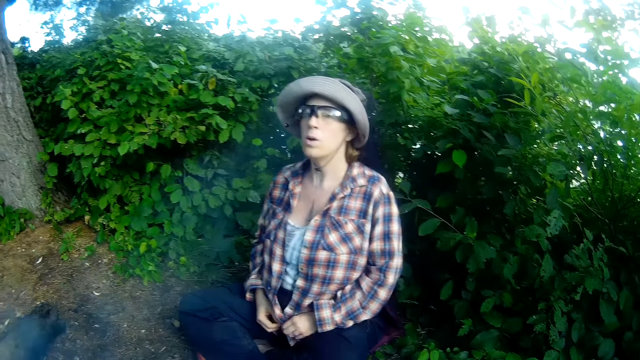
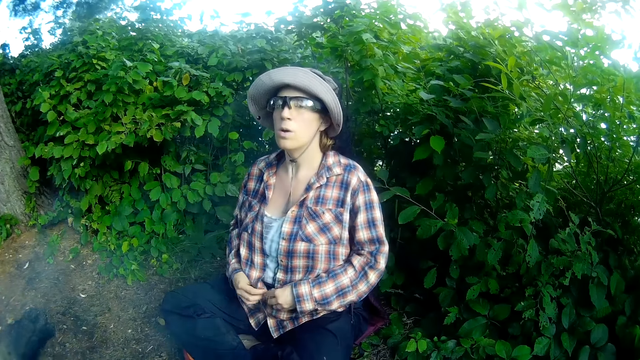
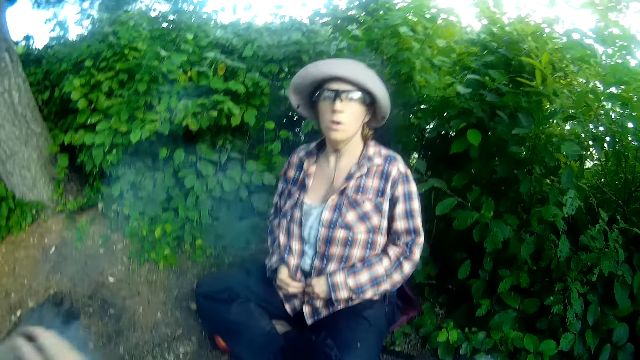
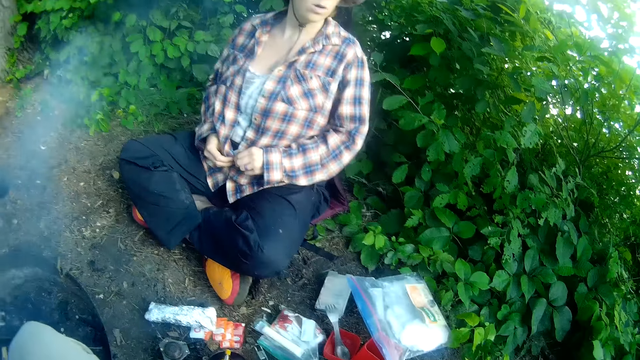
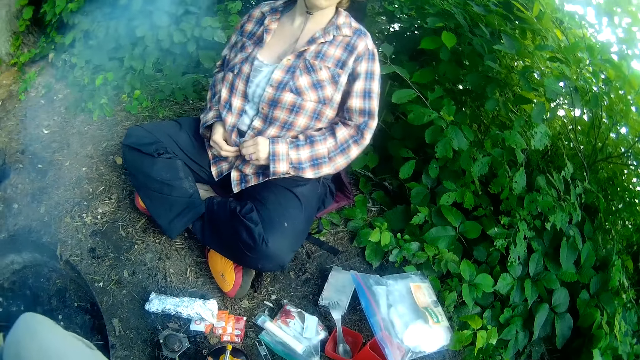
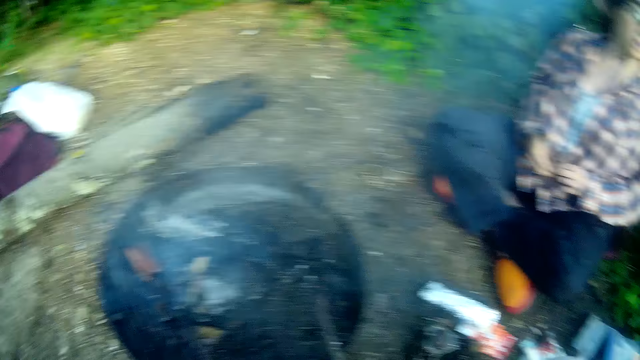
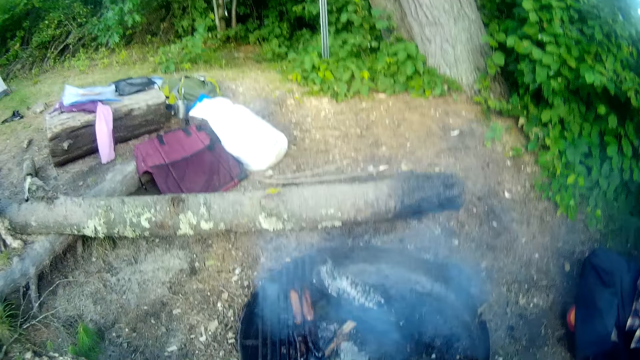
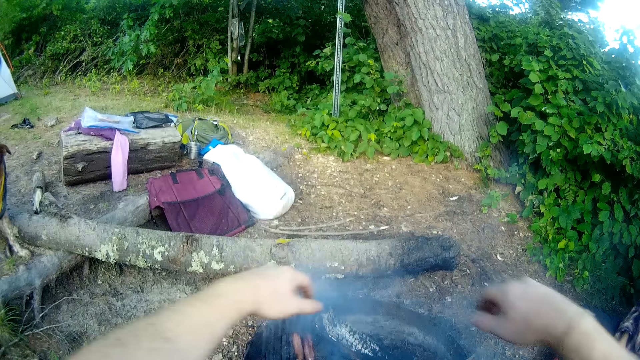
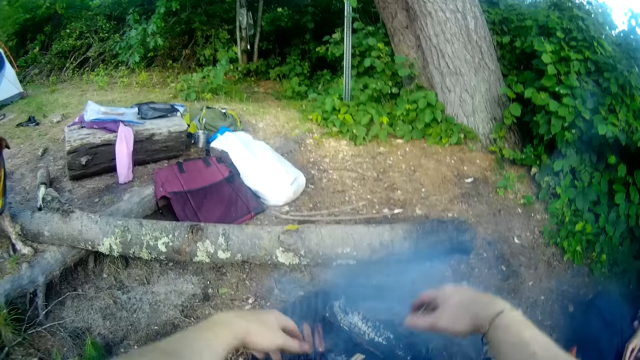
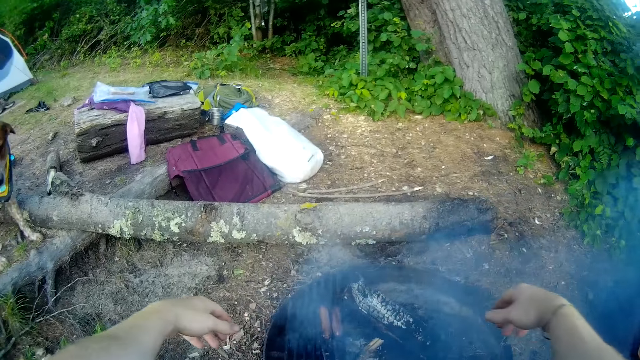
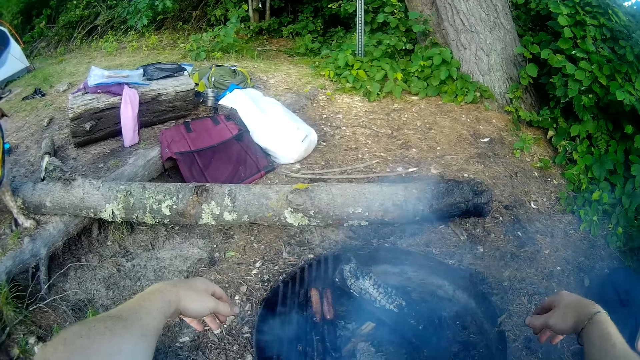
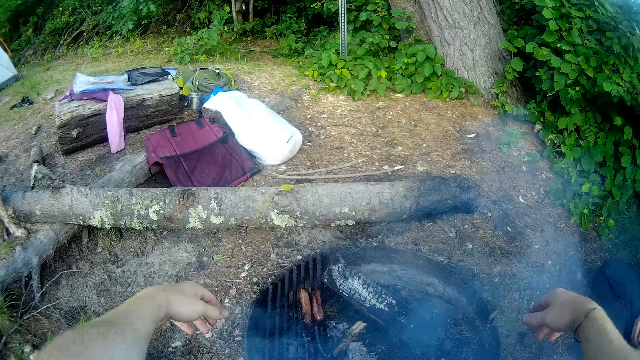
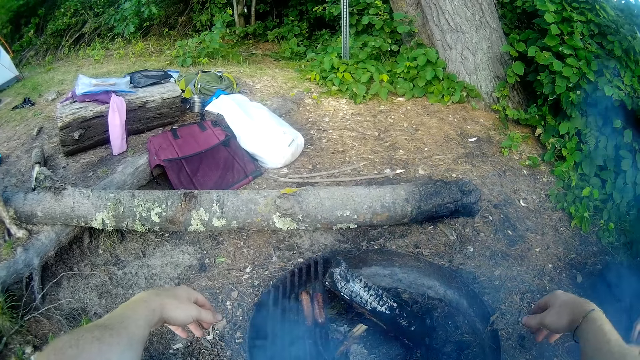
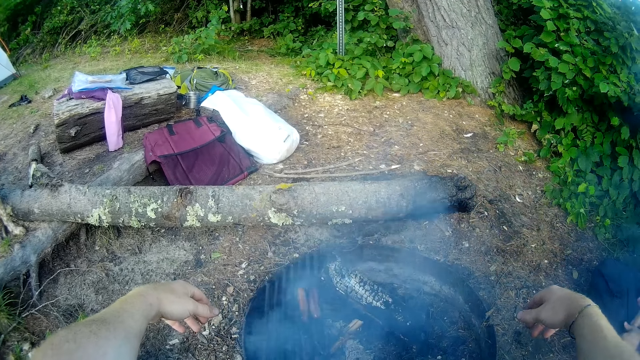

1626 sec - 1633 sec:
A person buttons a shirt. The camera wearer stares at a roasted object.
